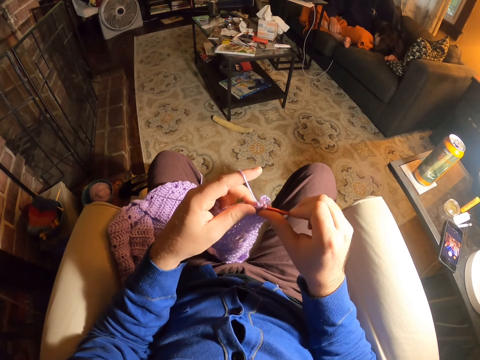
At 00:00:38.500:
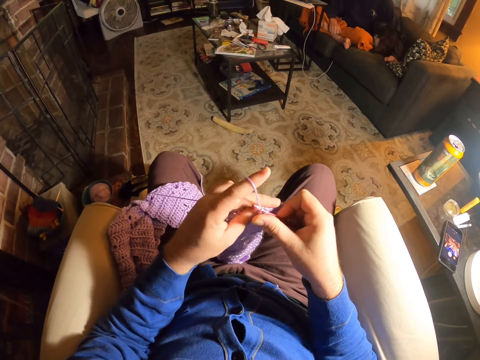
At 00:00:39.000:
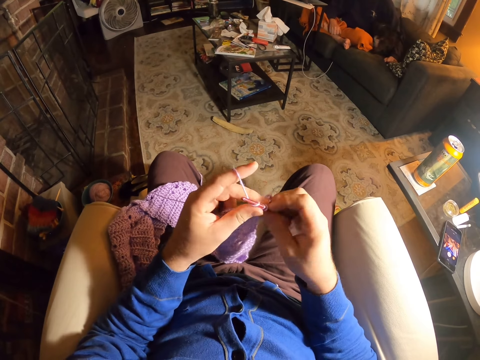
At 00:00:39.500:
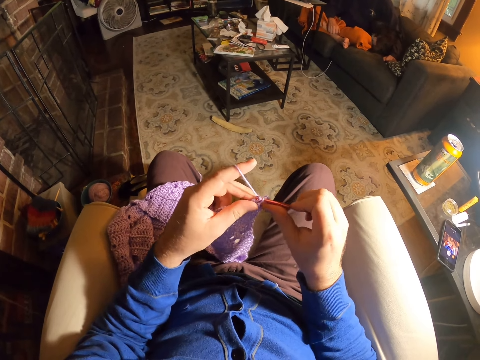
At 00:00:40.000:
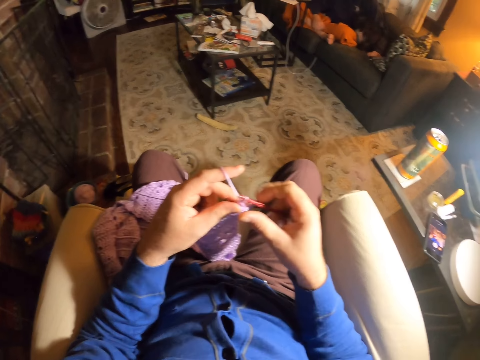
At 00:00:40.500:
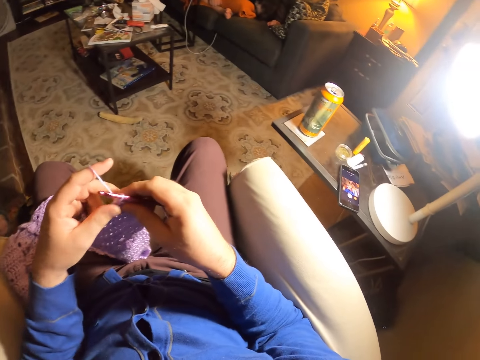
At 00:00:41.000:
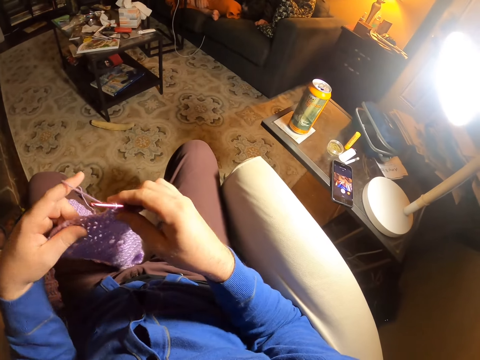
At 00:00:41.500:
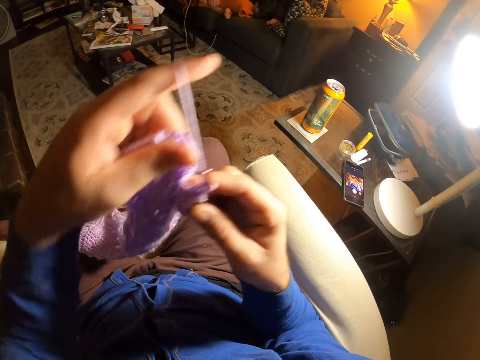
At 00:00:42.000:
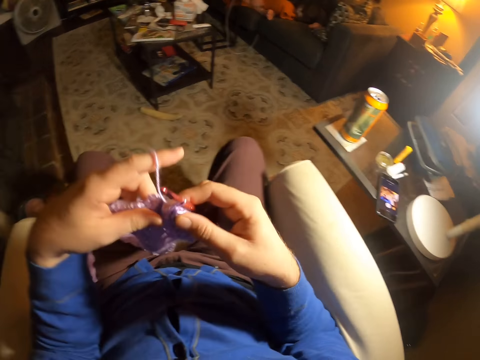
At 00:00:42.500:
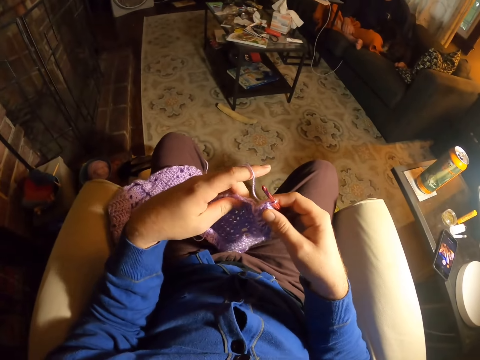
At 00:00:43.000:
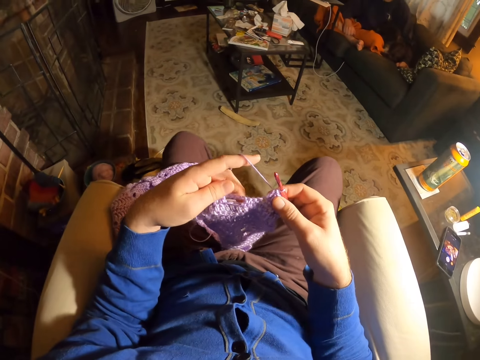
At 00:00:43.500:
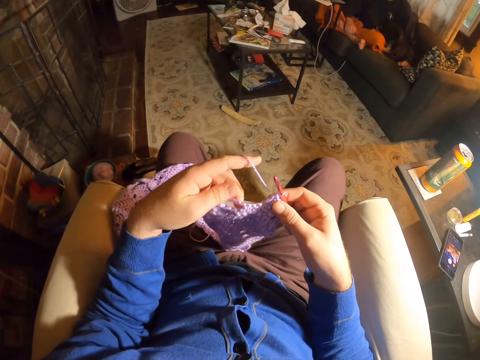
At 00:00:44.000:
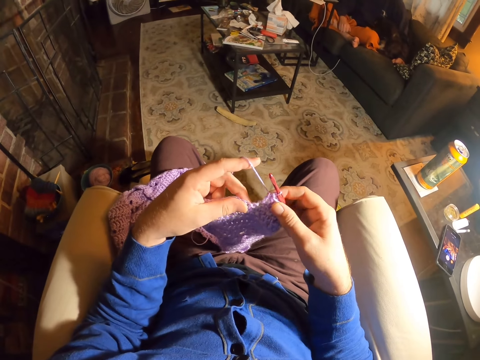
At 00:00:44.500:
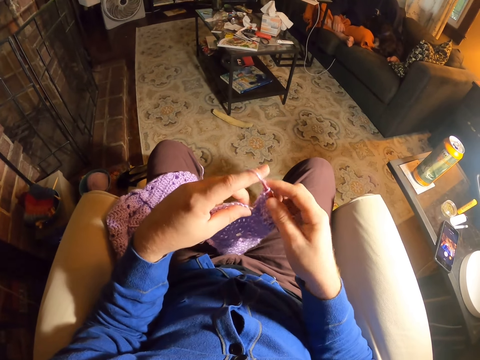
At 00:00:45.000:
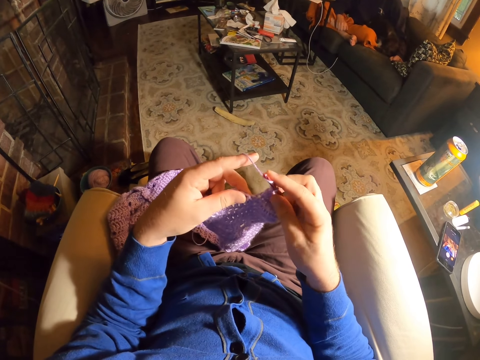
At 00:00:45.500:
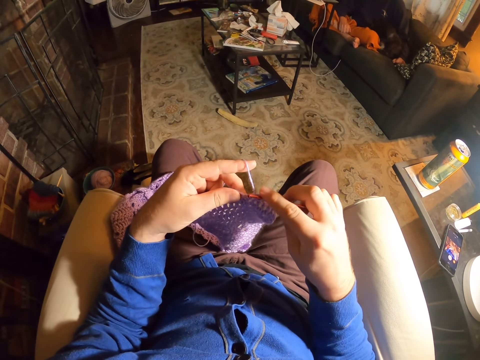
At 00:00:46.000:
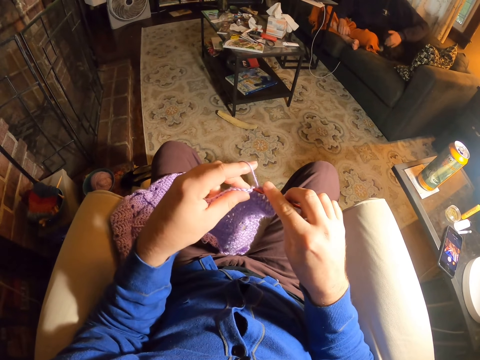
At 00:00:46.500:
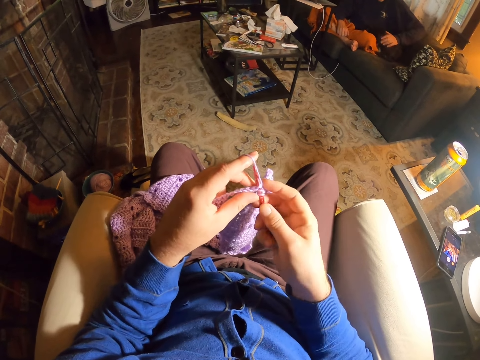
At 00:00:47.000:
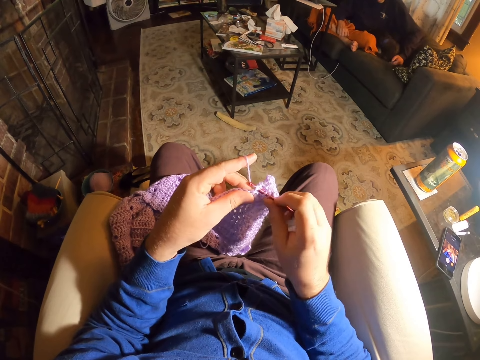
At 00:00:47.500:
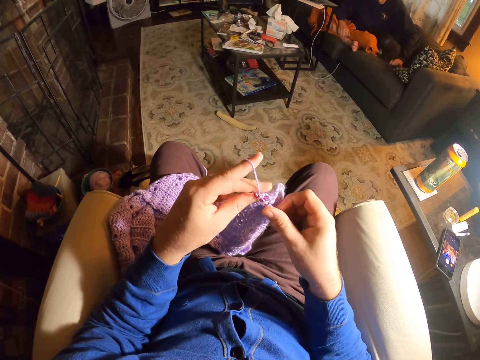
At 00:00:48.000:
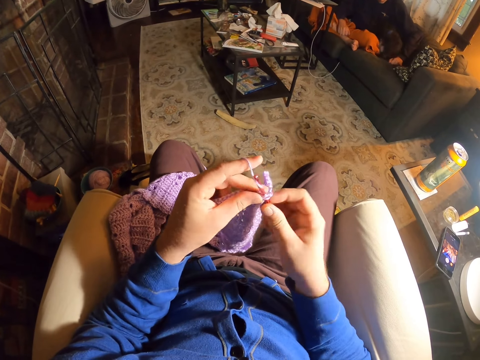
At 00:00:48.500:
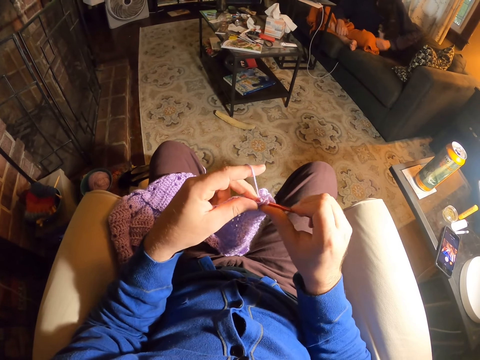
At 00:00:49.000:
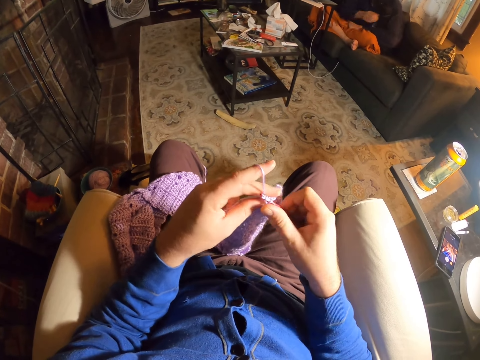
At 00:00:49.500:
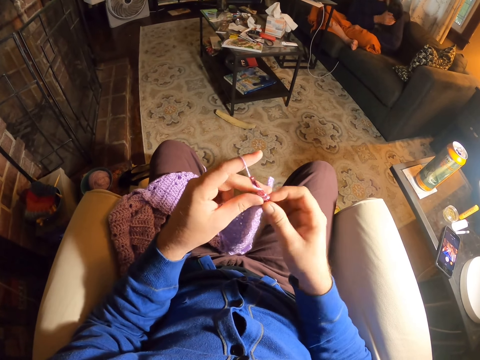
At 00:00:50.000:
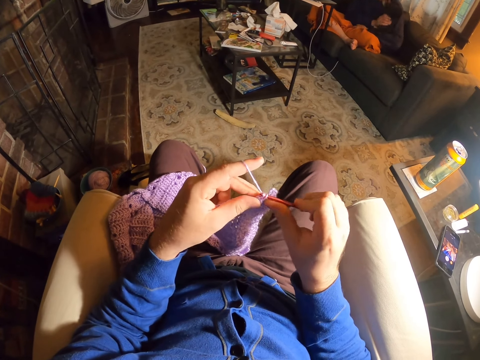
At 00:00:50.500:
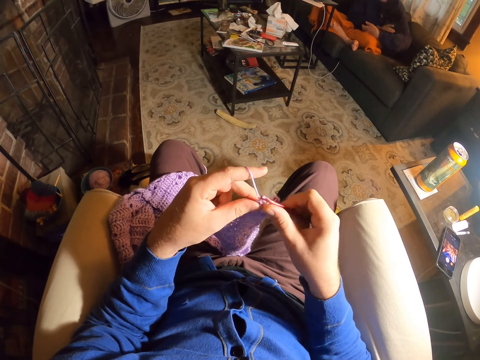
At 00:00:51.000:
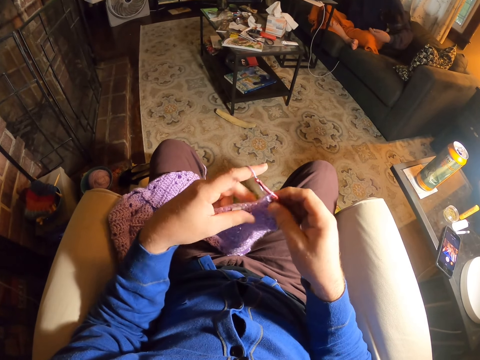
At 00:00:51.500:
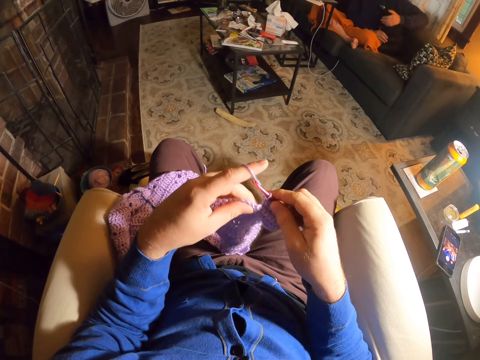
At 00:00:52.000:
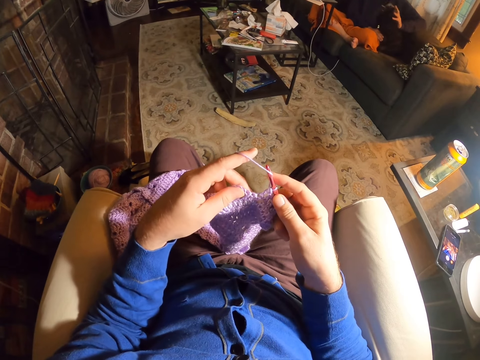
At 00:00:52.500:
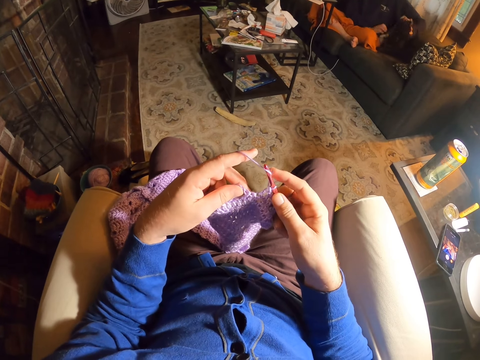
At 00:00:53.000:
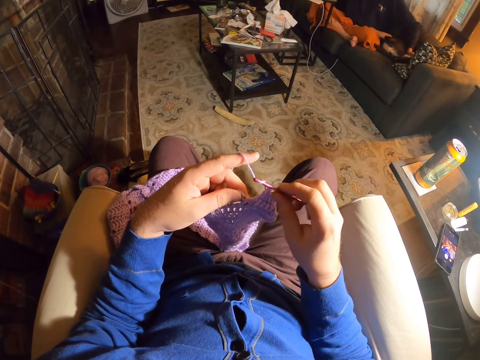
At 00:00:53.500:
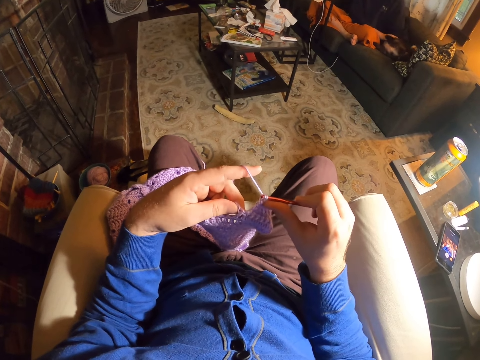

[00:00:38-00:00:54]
The camera wearer rolls thread around the crochet needle. They knit the fabric with the crochet needle. They roll thread around the crochet needle. They knit the fabric with the crochet needle. They look to the right. They examine the fabric stitches. They lift up the fabric. They roll thread around the crochet needle. A person plays with the cat. The camera wearer knits the fabric with the crochet needle. They roll thread around the crochet needle. They knit the fabric with the crochet needle. They roll thread around the crochet needle. They knit the fabric with the crochet needle. They examine the fabric stitches. They roll thread around the crochet needle.

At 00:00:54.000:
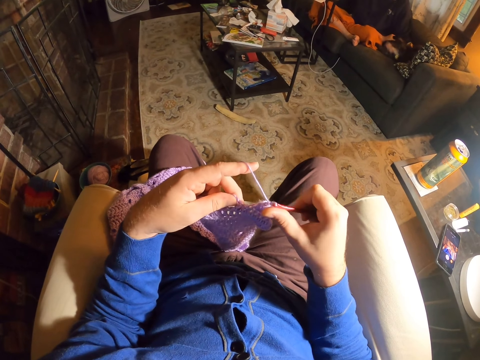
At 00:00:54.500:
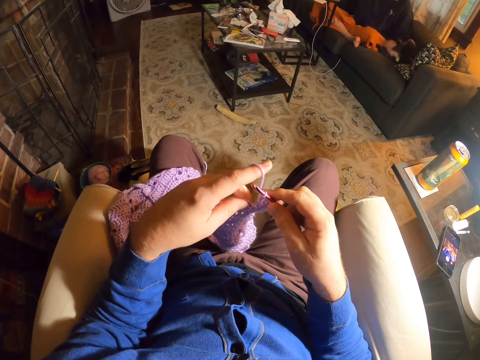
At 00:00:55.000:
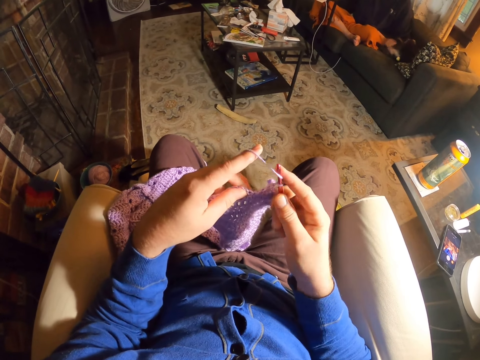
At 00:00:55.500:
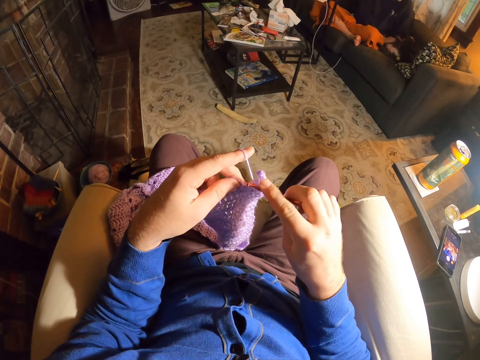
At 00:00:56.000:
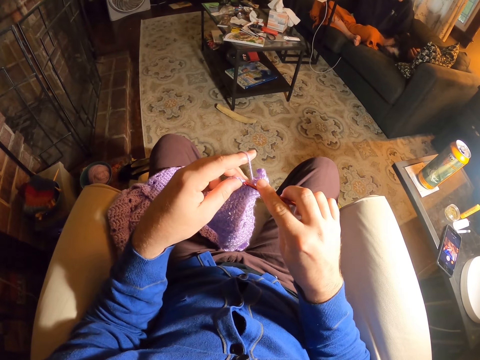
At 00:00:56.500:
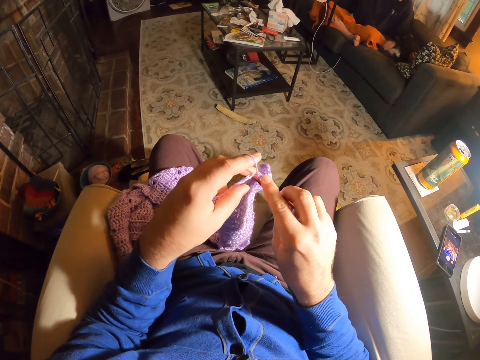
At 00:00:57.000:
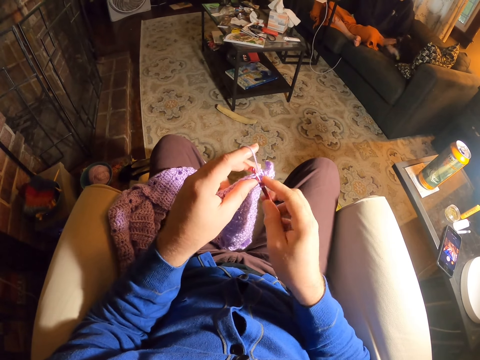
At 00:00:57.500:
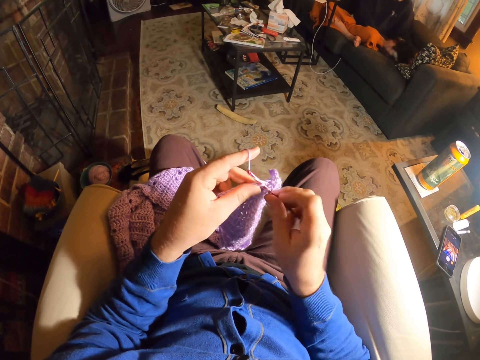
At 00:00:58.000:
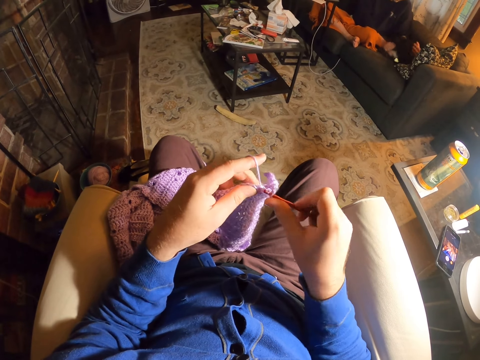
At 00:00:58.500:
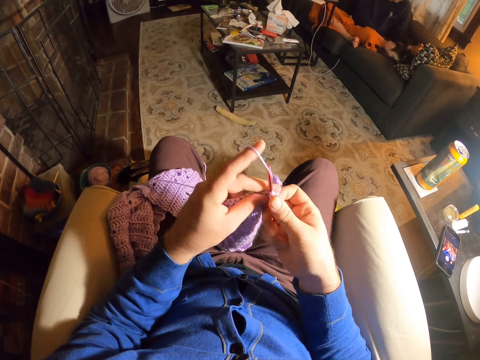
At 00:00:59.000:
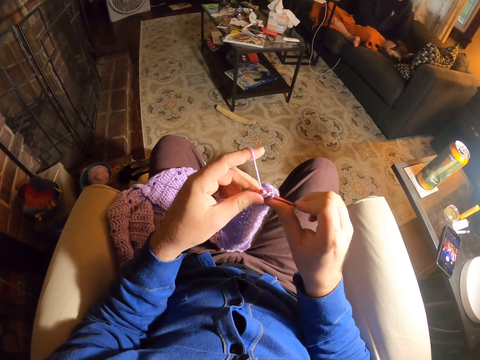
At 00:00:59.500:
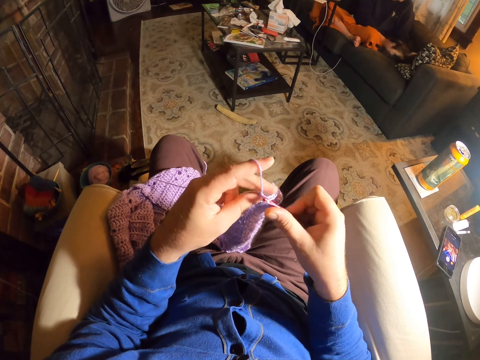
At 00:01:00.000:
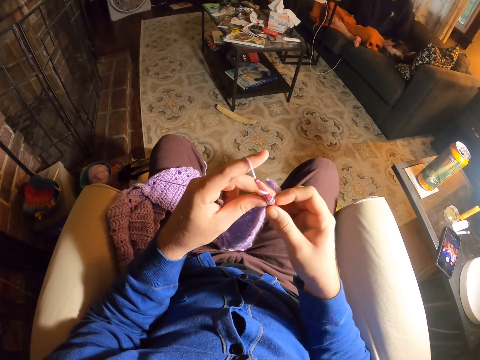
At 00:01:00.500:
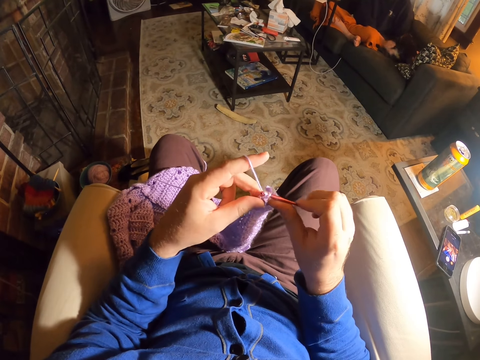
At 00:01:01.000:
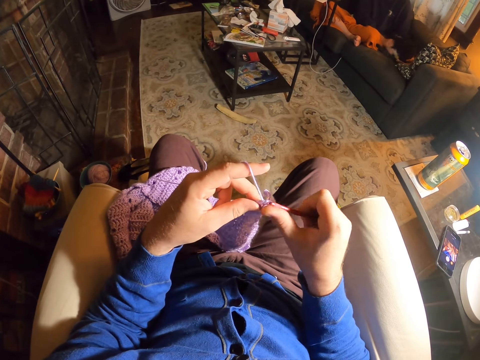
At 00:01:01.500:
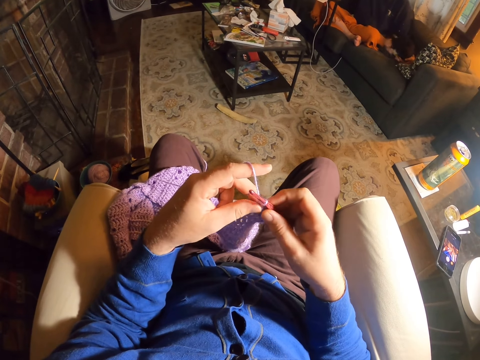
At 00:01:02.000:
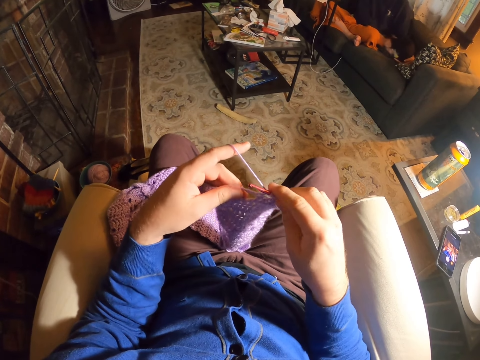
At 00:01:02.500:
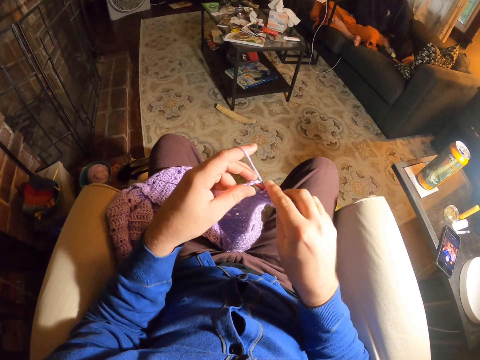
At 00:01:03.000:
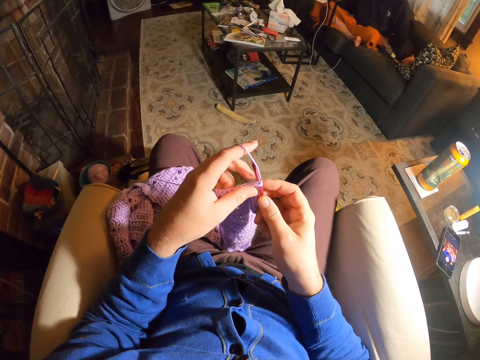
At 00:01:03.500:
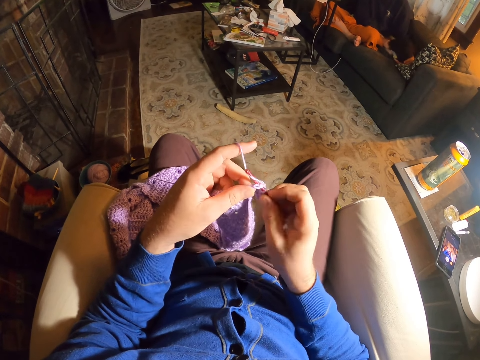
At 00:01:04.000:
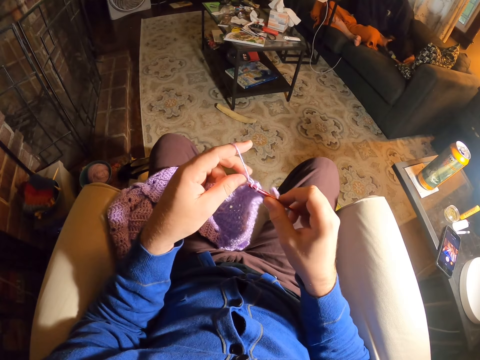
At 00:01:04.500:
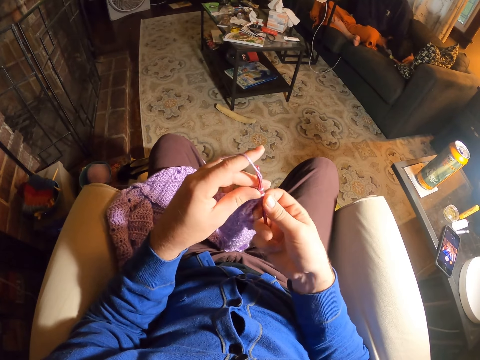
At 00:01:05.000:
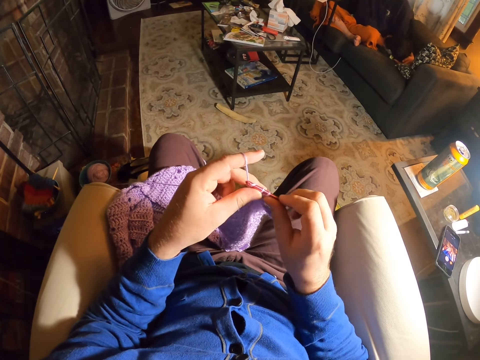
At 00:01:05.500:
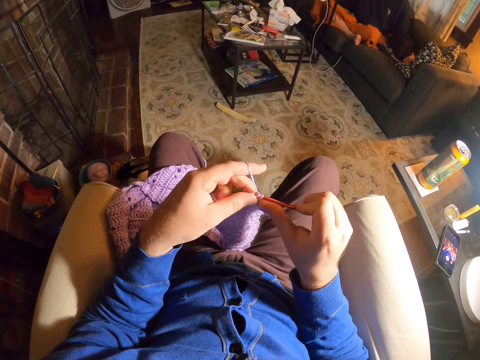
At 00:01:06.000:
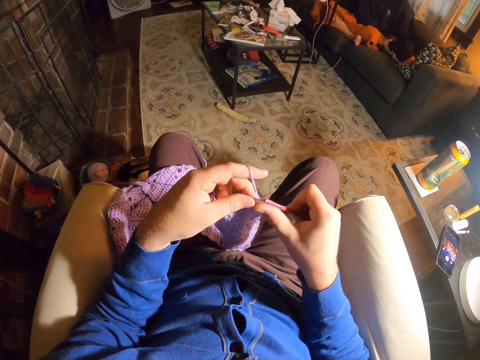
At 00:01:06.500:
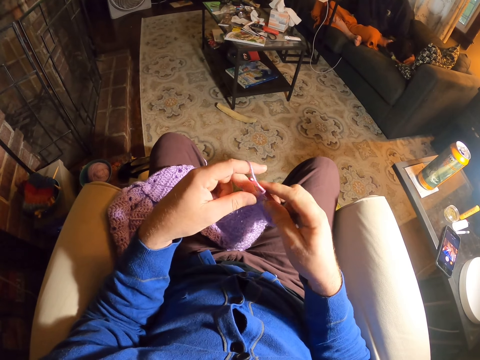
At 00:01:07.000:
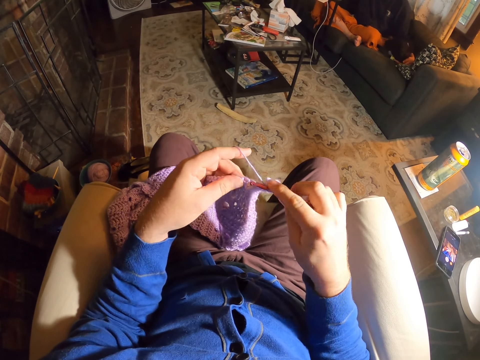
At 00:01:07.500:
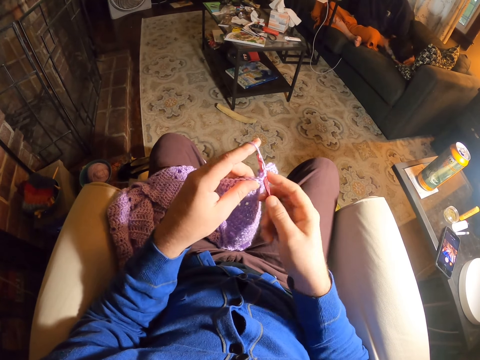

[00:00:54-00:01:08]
The camera wearer knits the fabric with the crochet needle. They roll thread around the crochet needle. They knit the fabric with the crochet needle. They roll thread around the crochet needle. They knit the fabric with the crochet needle. They roll thread around the crochet needle. They knit the fabric with the crochet needle.
